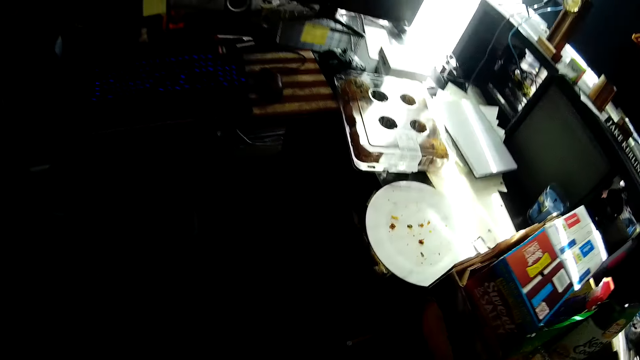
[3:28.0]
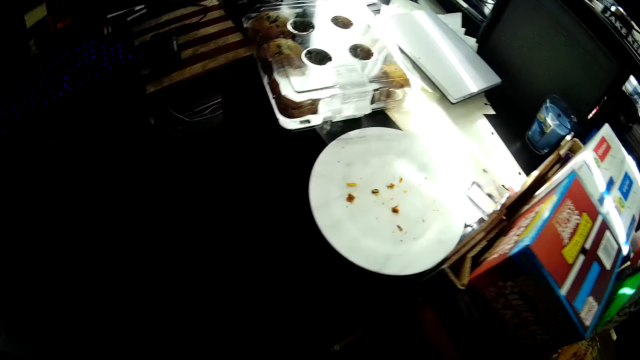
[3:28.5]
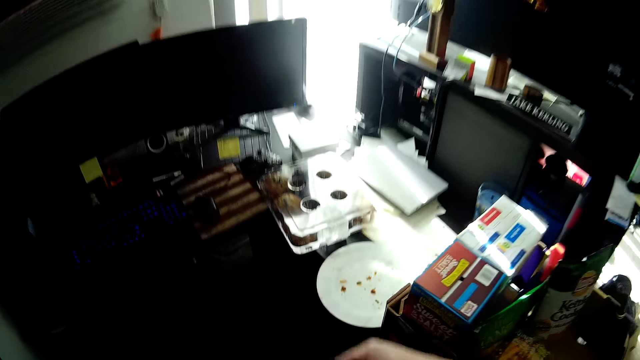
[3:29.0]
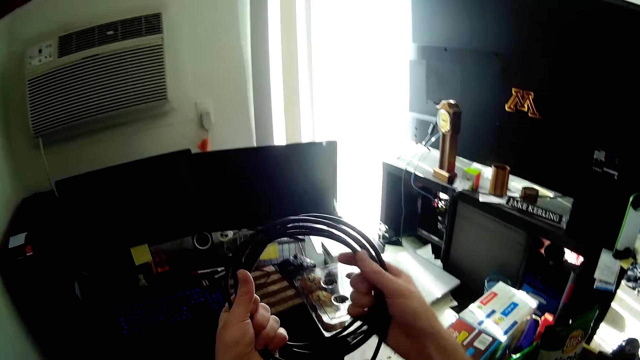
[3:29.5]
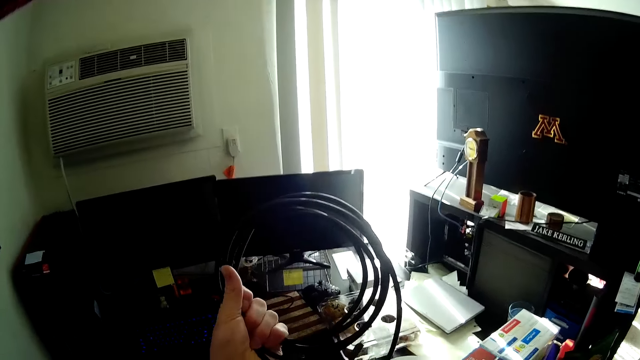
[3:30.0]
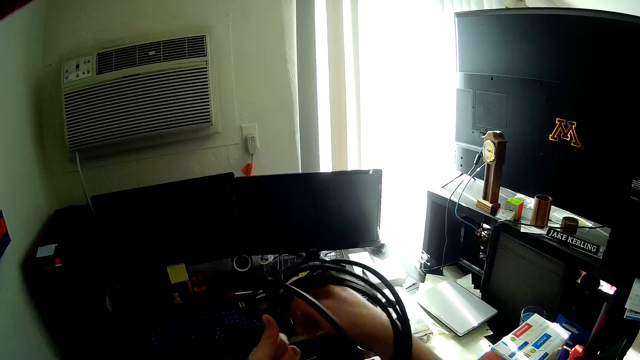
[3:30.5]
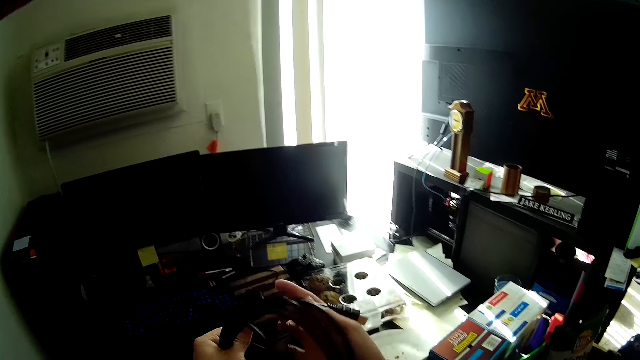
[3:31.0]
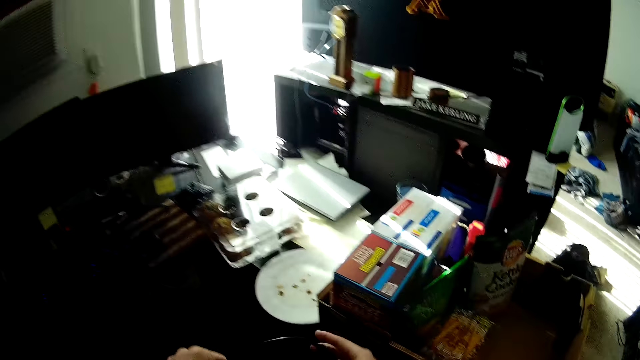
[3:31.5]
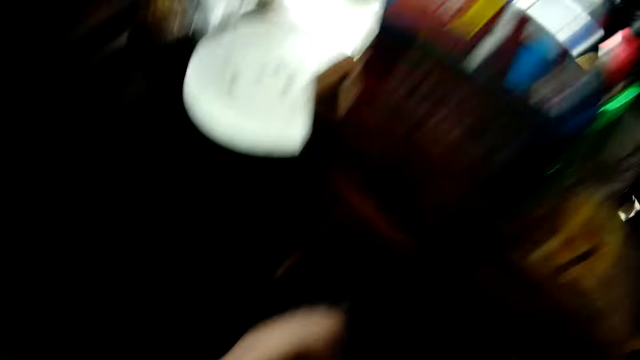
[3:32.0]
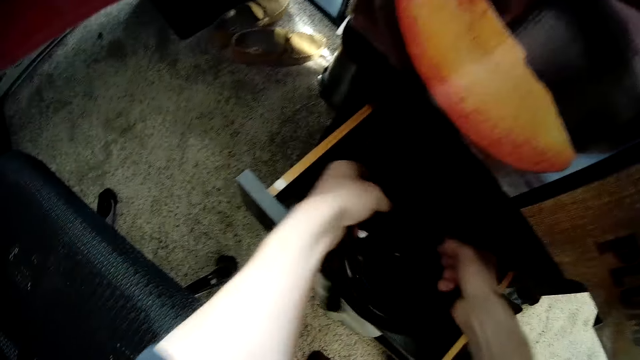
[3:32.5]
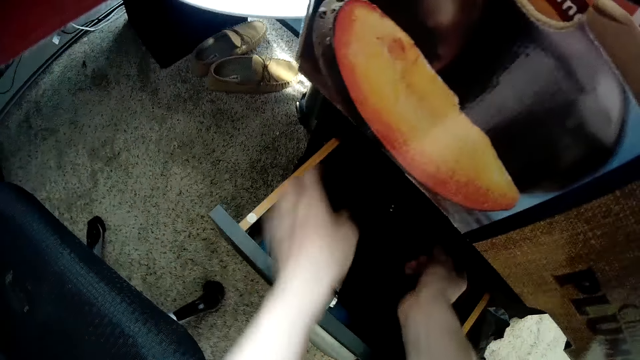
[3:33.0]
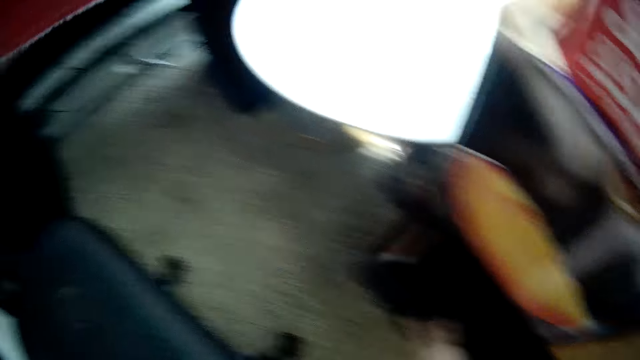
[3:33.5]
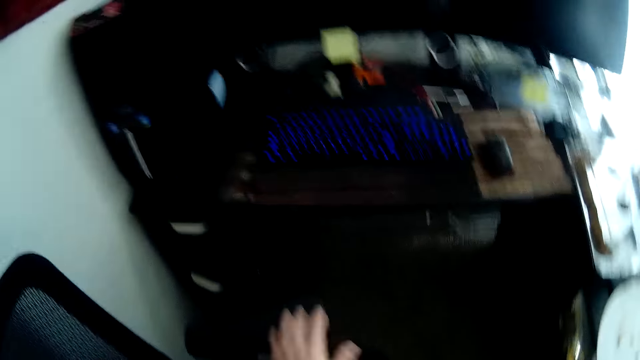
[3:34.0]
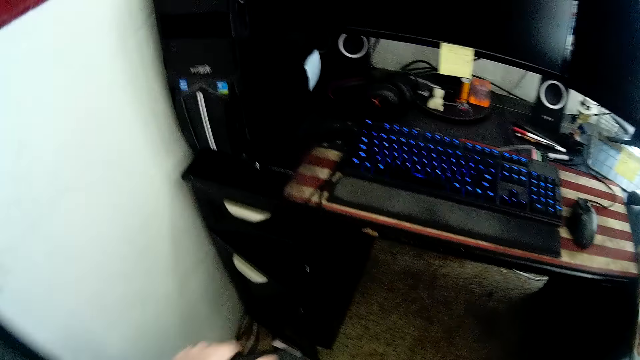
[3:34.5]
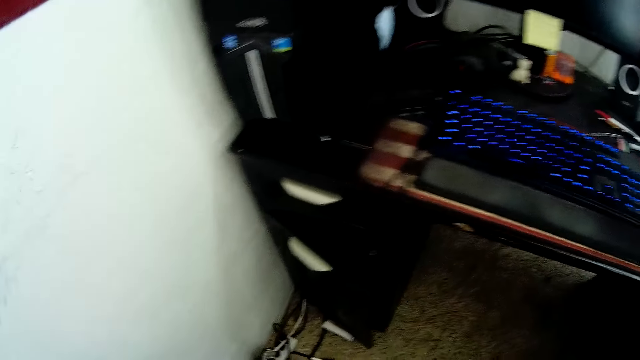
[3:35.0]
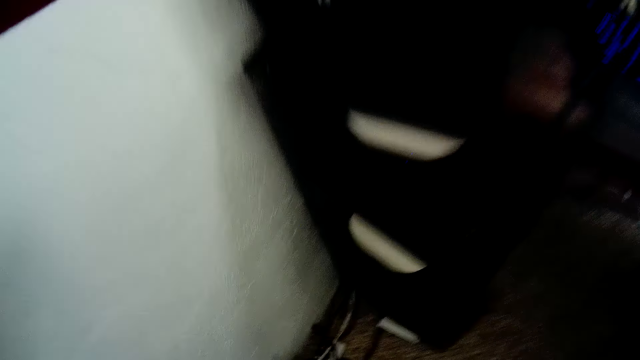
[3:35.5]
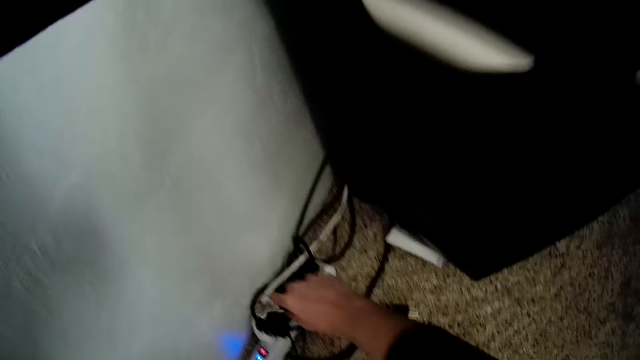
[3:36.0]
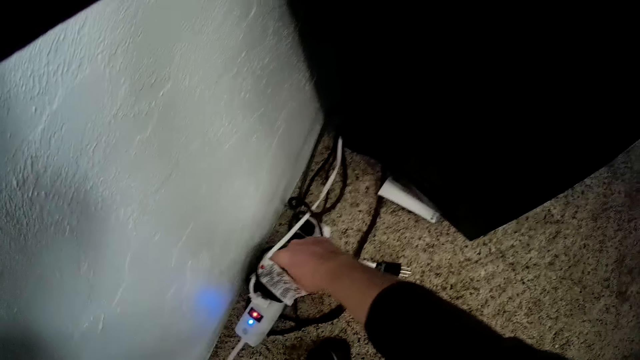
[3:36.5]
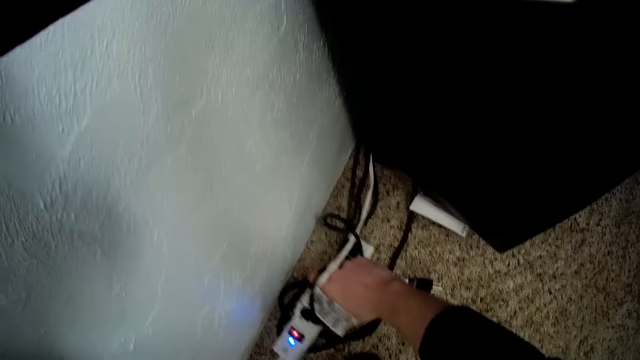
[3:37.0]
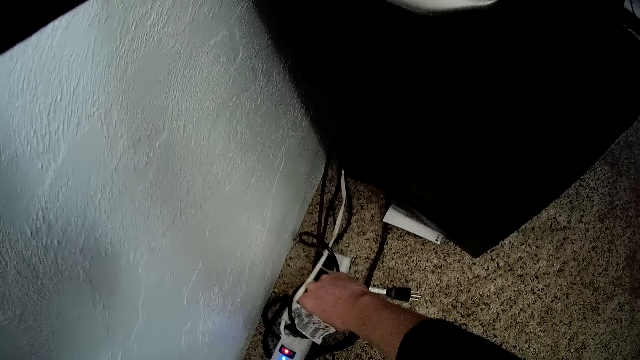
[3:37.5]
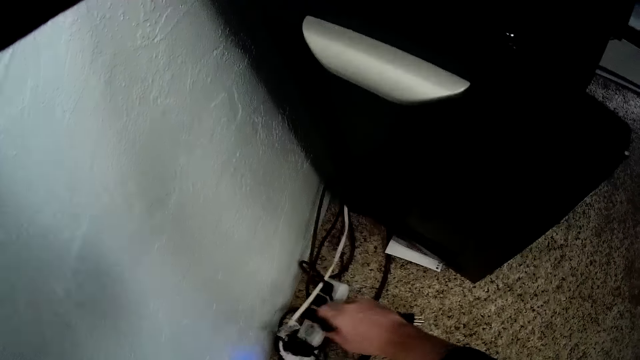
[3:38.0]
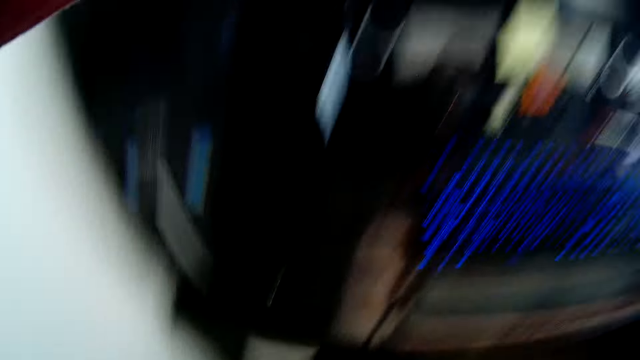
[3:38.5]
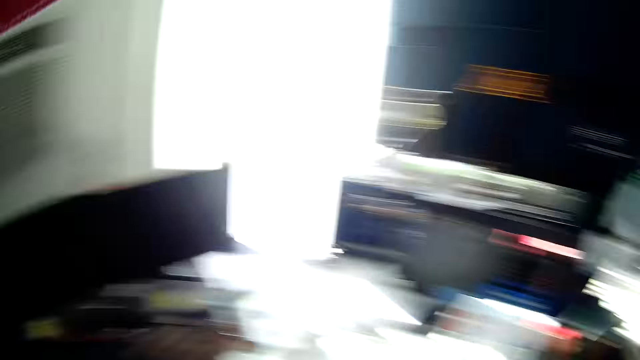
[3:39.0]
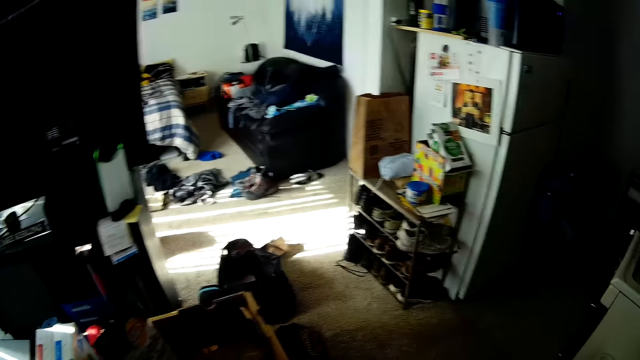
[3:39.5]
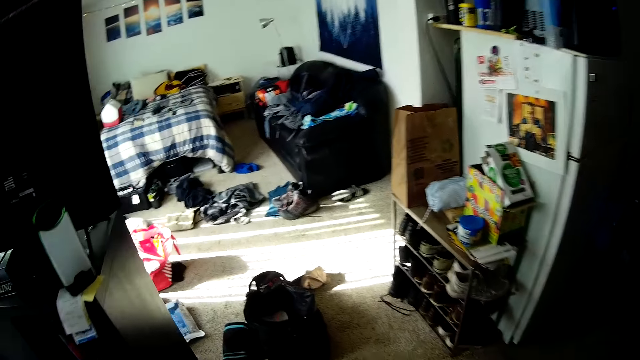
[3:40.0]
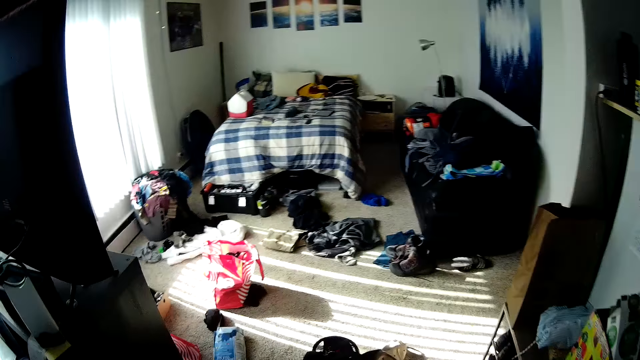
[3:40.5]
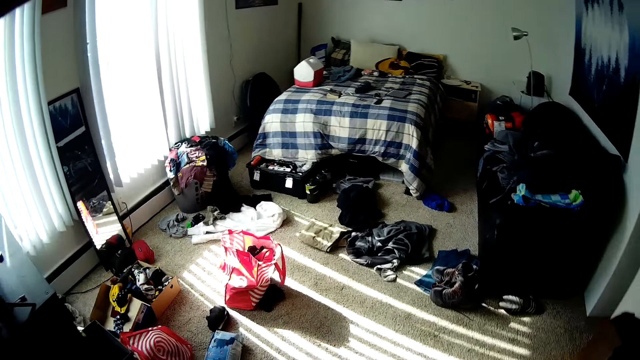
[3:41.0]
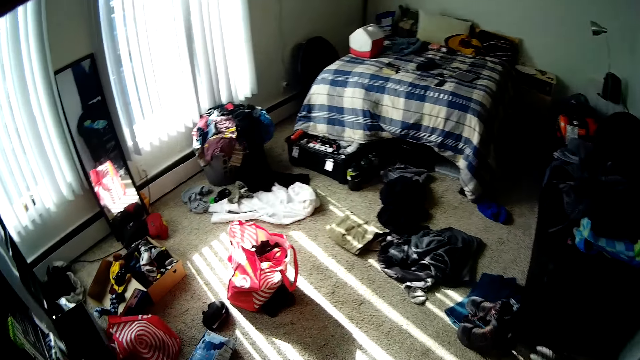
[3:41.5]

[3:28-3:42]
The camera wearer folds a cable with both hands. He drops the cable into a drawer. He closes the drawer with his left hand. He moves a chair with his left hand. He plugs a charger on the electric extension. He pulls a plug from a socket with his right hand. He walks.

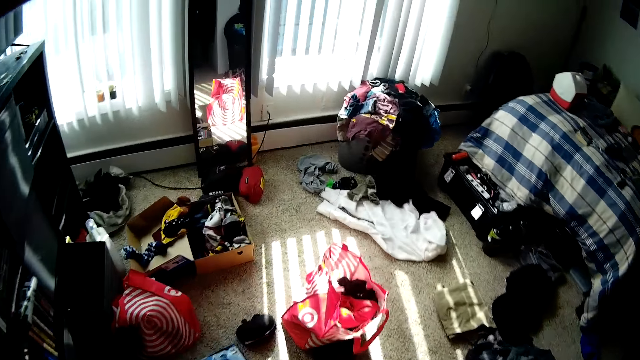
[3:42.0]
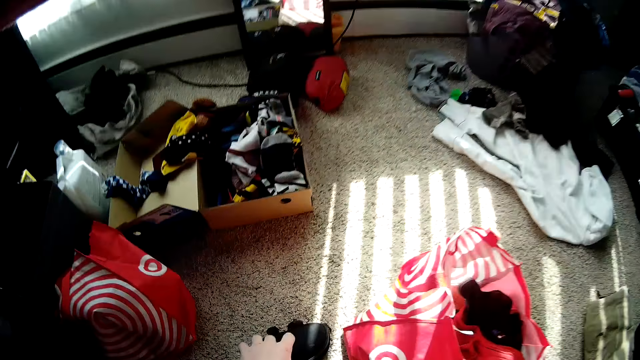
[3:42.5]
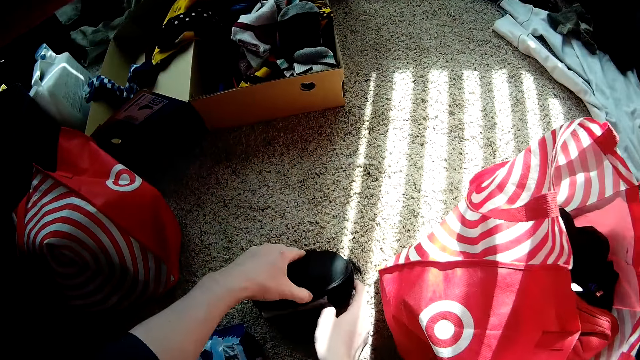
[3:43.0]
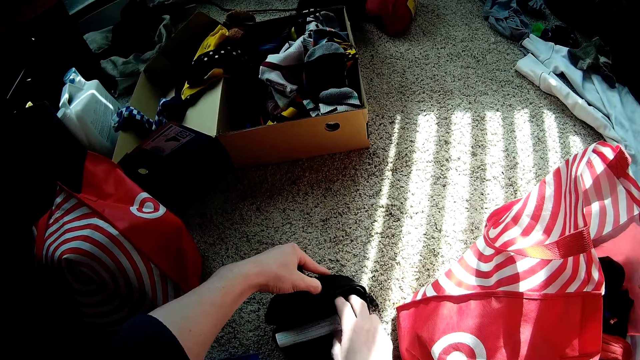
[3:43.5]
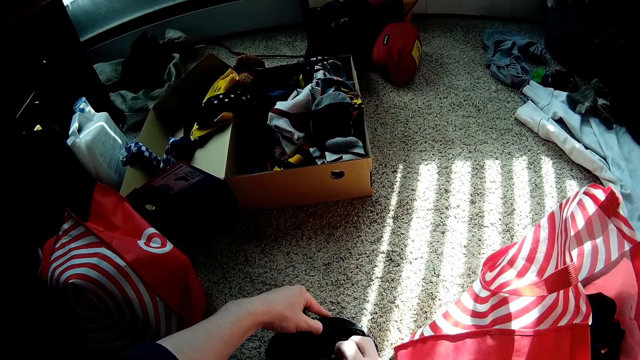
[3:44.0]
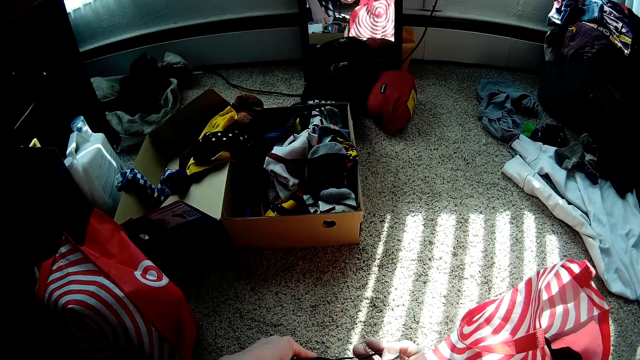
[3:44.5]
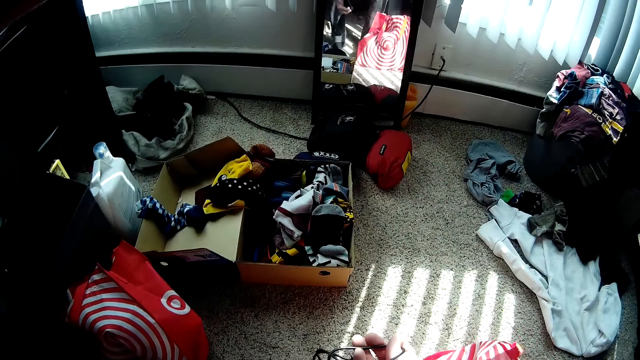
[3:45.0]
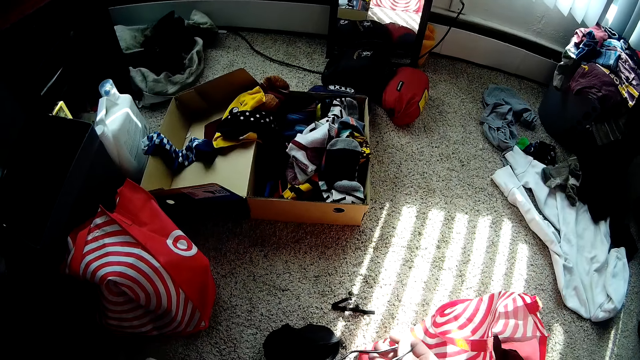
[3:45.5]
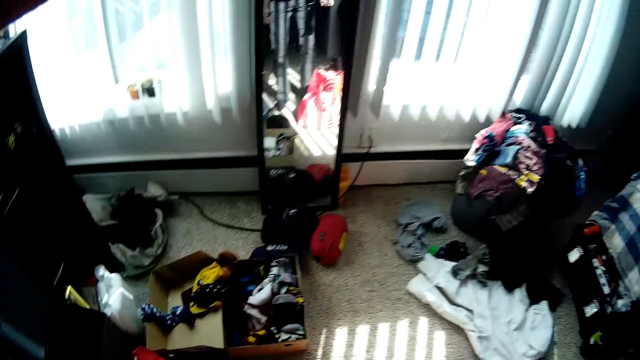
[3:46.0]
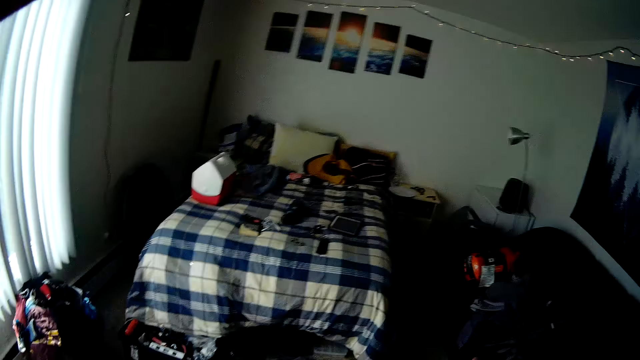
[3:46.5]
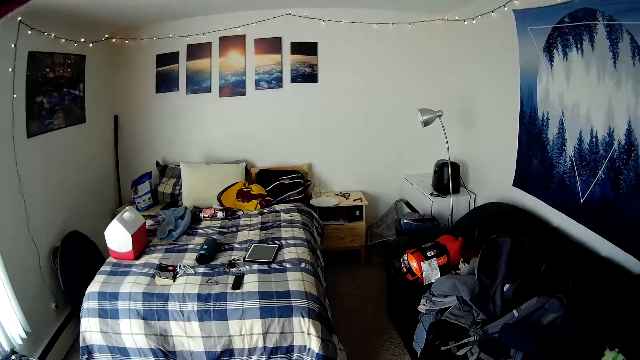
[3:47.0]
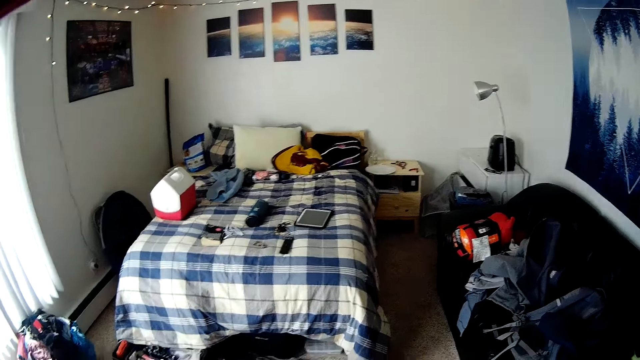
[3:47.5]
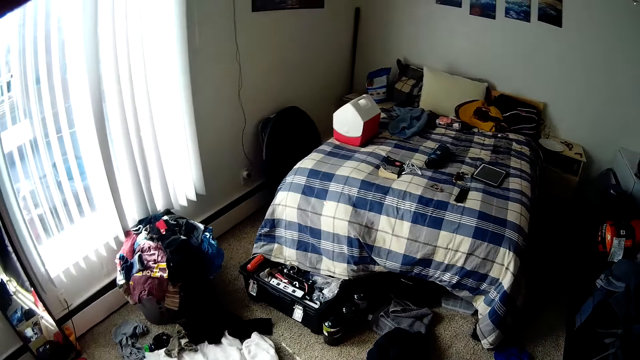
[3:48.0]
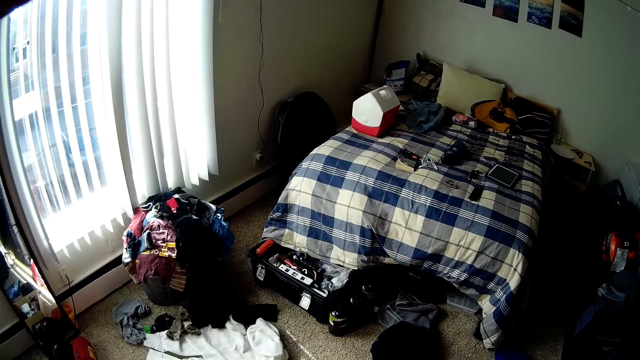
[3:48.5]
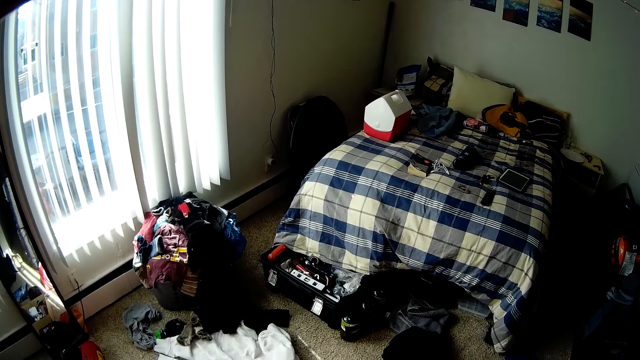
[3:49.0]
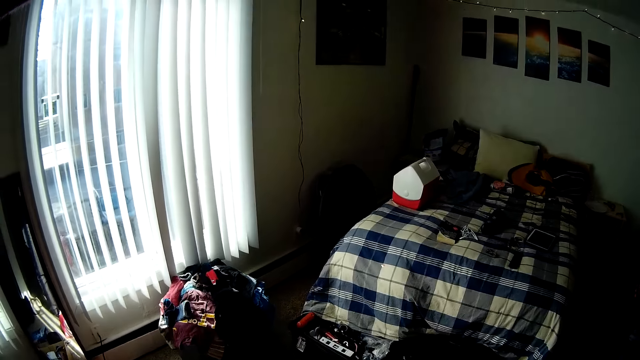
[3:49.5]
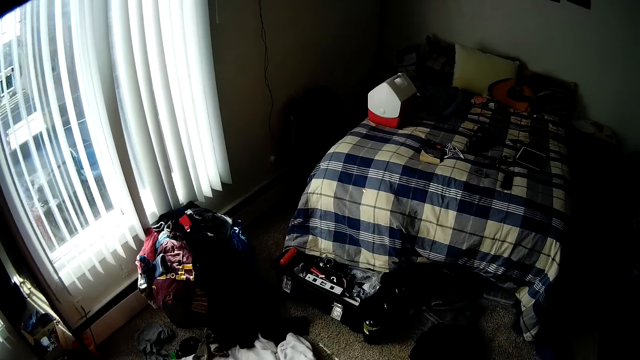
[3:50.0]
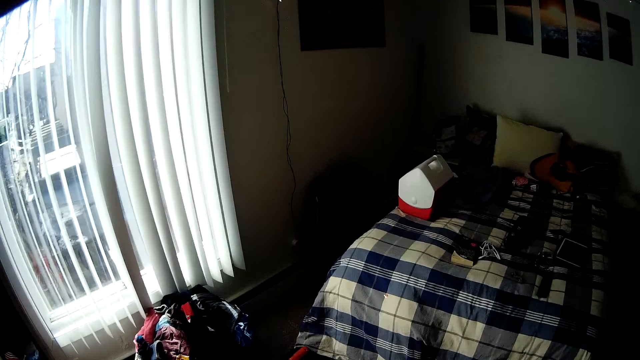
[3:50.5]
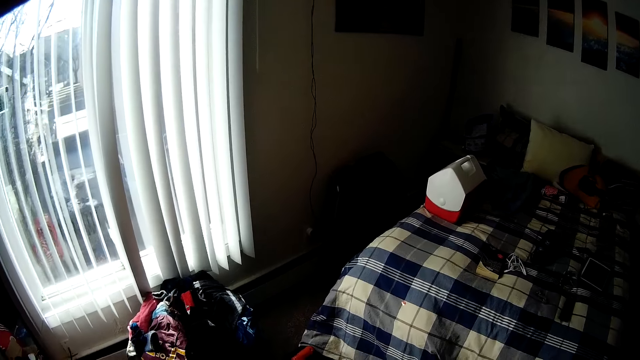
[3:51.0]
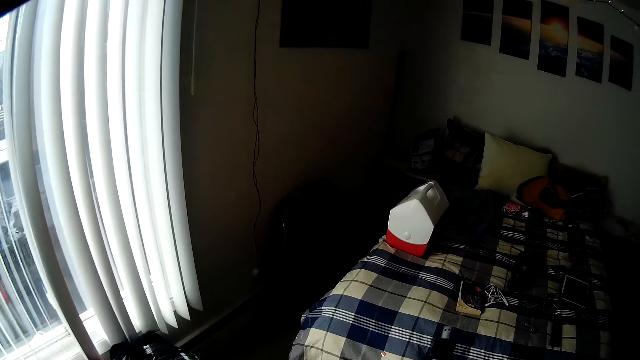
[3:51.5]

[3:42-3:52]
The camera wearer opens a pouch on the floor. He picks a paper or charger from the pouch with his left hand. He turns around.
